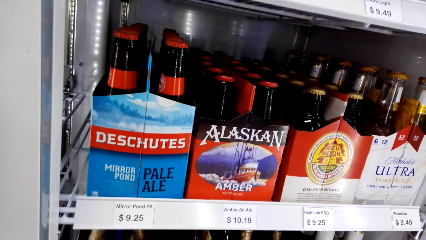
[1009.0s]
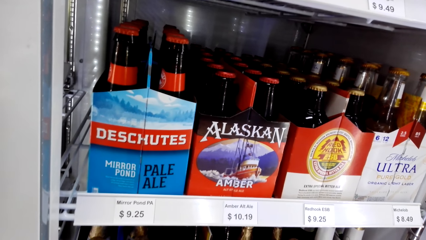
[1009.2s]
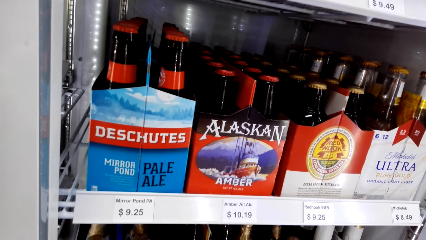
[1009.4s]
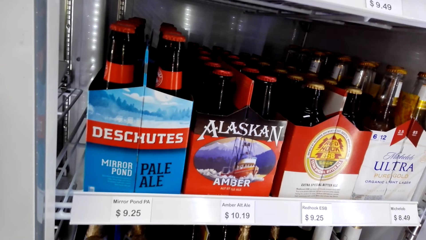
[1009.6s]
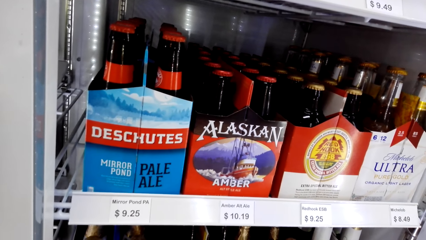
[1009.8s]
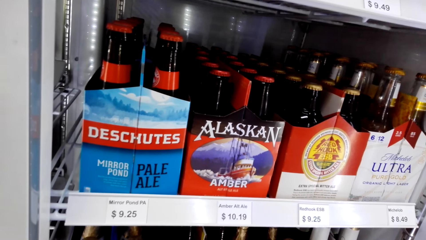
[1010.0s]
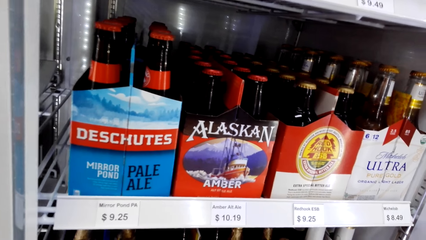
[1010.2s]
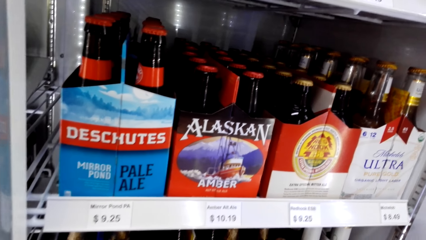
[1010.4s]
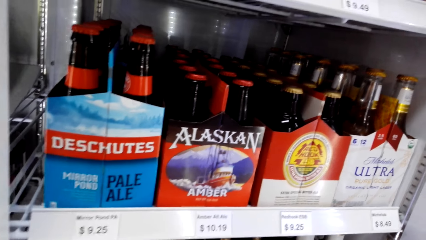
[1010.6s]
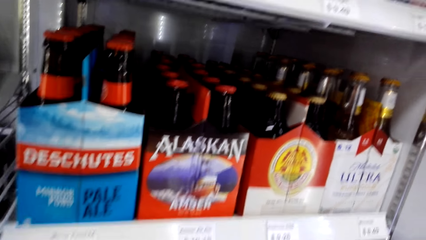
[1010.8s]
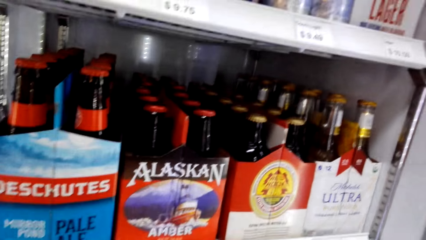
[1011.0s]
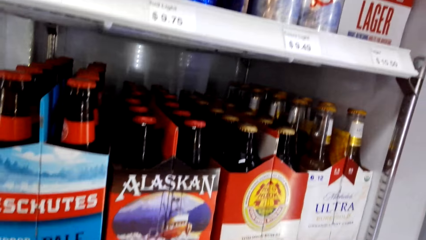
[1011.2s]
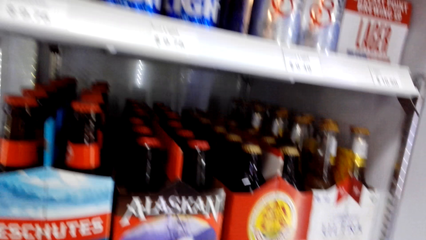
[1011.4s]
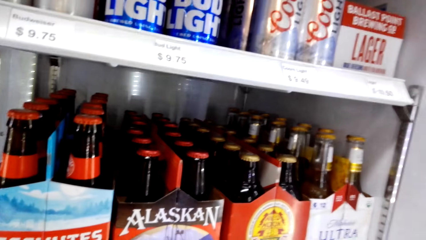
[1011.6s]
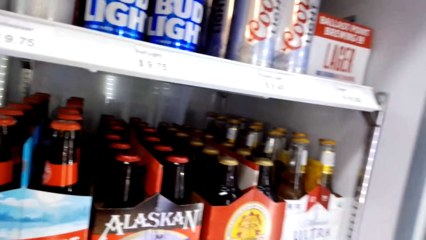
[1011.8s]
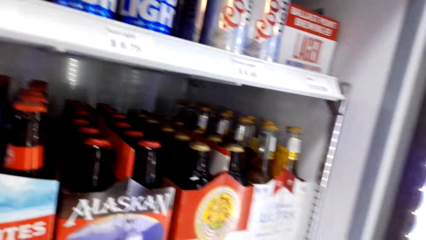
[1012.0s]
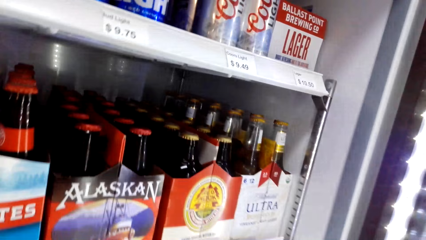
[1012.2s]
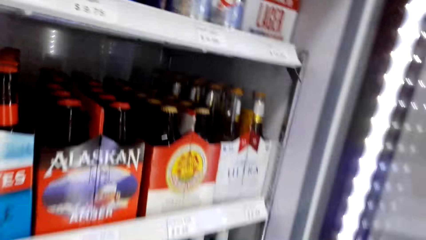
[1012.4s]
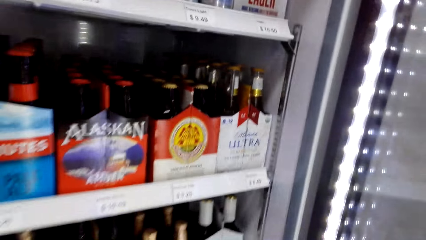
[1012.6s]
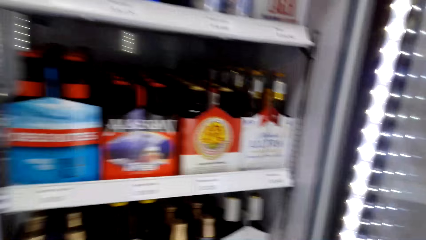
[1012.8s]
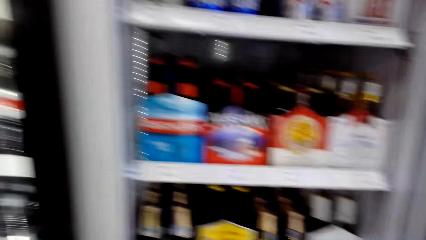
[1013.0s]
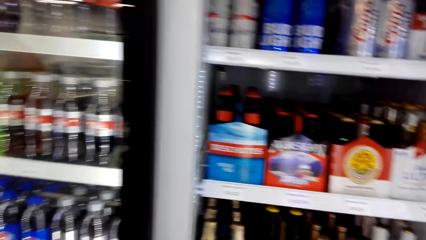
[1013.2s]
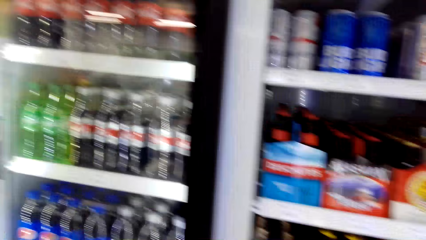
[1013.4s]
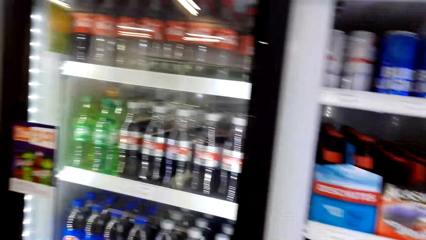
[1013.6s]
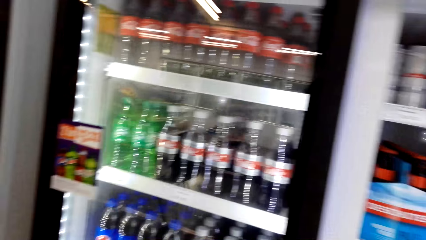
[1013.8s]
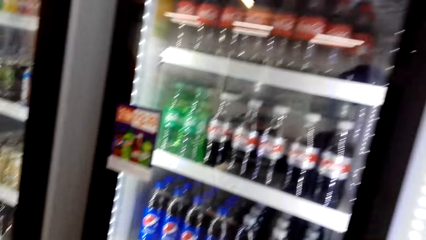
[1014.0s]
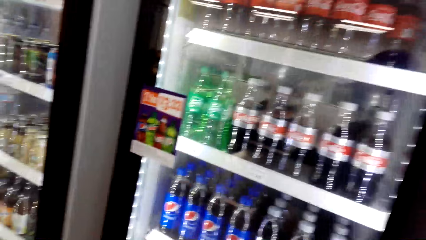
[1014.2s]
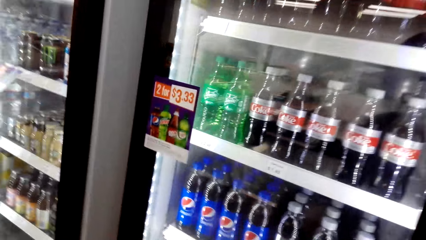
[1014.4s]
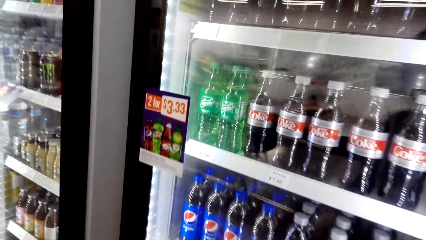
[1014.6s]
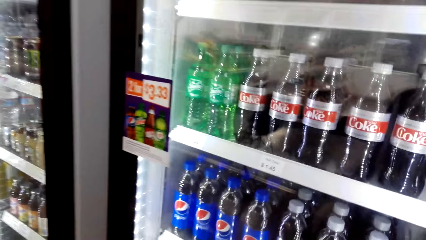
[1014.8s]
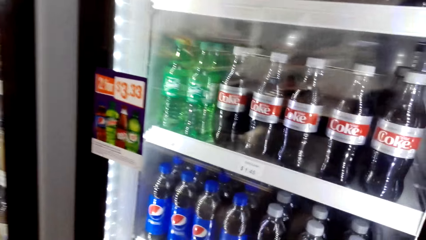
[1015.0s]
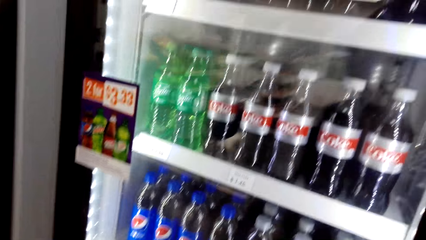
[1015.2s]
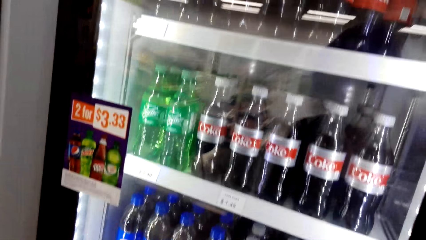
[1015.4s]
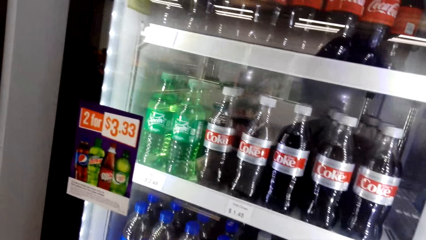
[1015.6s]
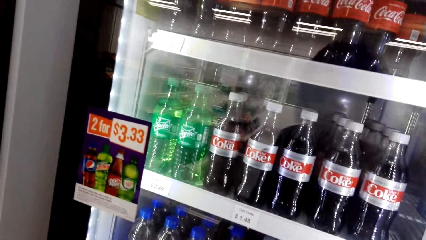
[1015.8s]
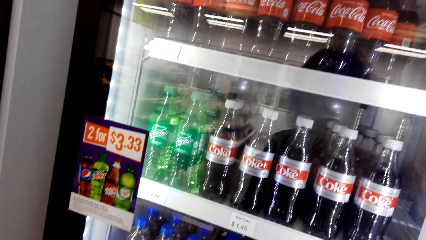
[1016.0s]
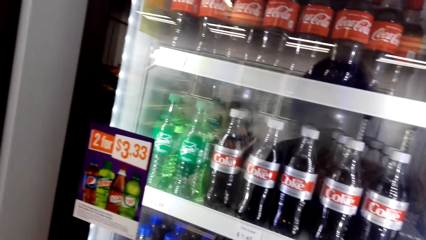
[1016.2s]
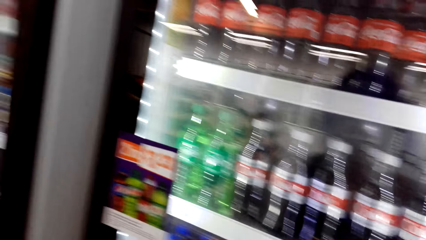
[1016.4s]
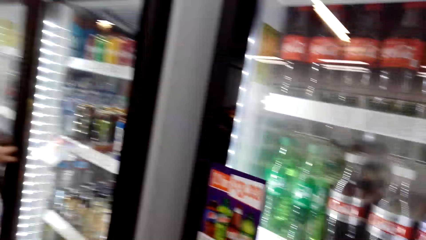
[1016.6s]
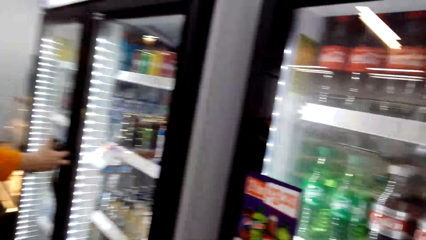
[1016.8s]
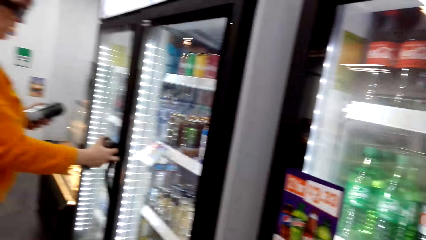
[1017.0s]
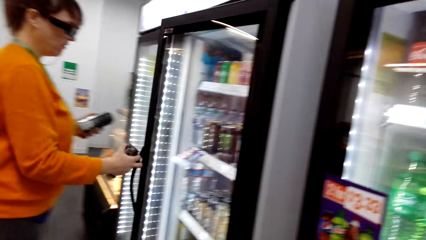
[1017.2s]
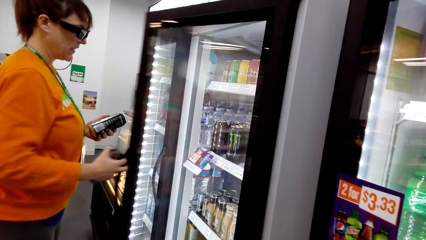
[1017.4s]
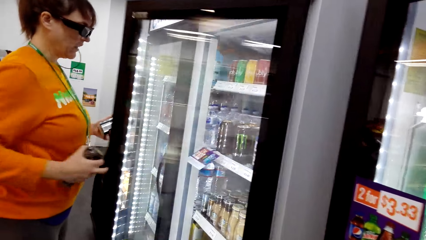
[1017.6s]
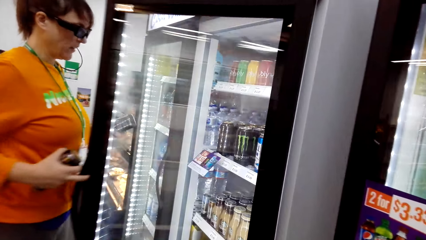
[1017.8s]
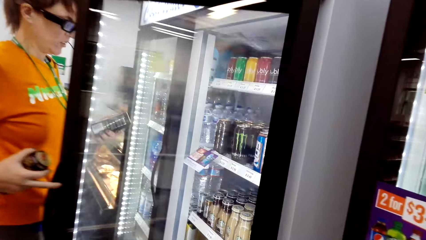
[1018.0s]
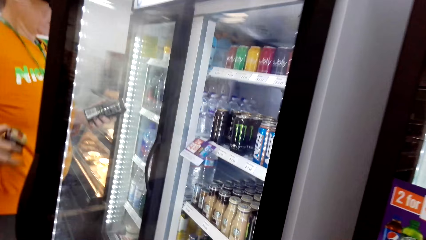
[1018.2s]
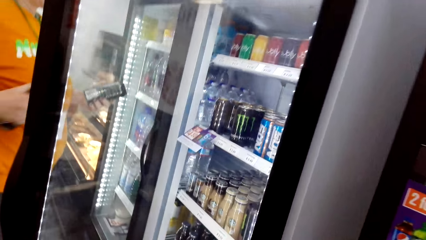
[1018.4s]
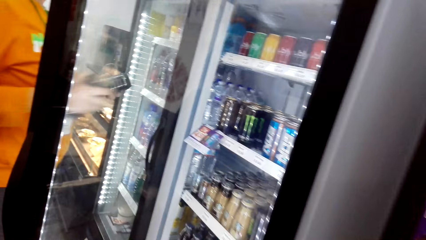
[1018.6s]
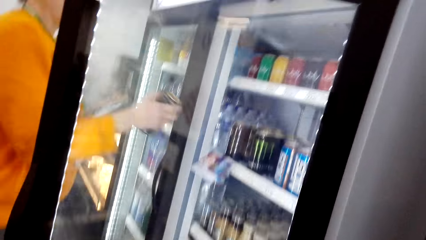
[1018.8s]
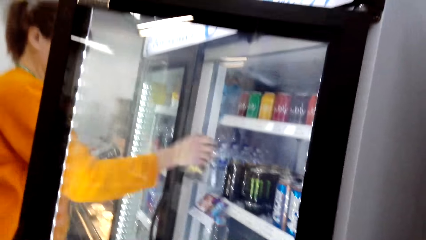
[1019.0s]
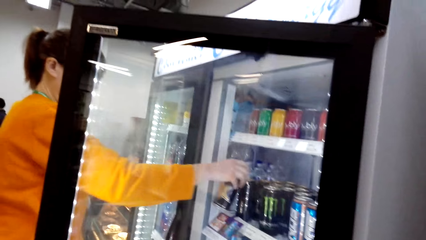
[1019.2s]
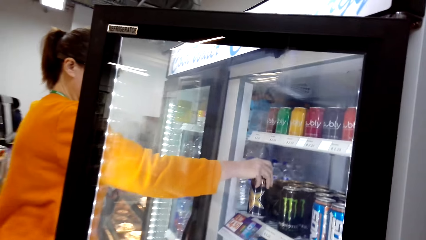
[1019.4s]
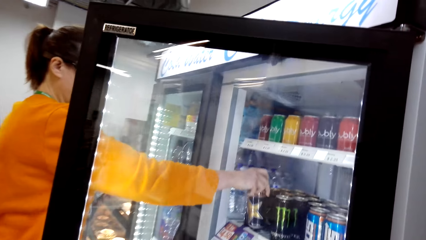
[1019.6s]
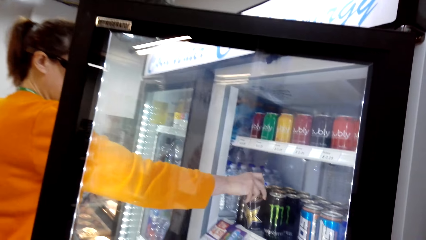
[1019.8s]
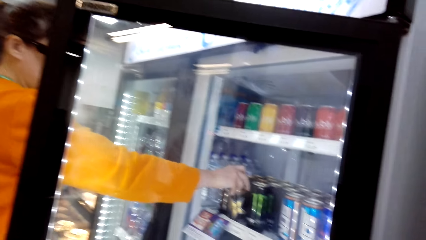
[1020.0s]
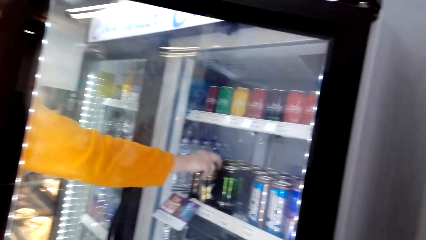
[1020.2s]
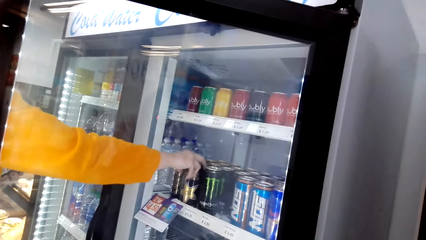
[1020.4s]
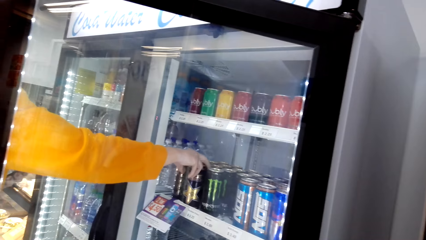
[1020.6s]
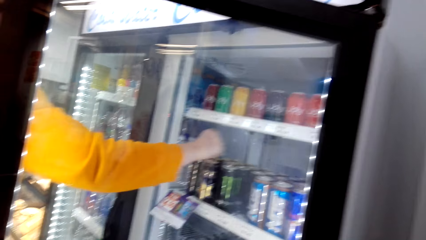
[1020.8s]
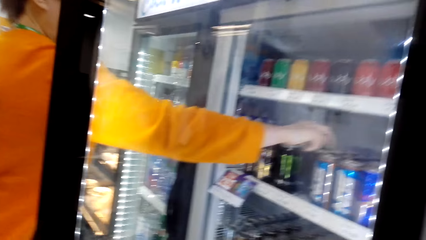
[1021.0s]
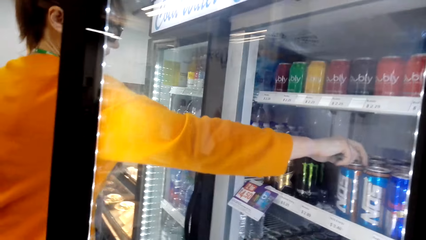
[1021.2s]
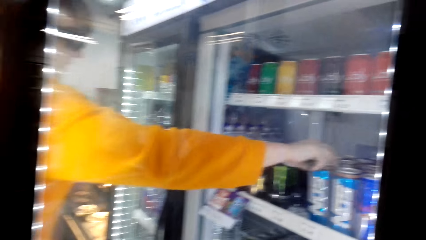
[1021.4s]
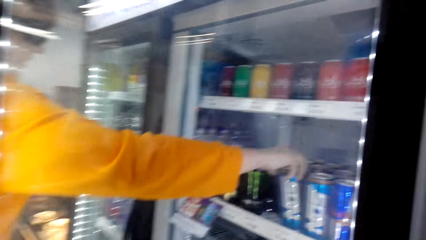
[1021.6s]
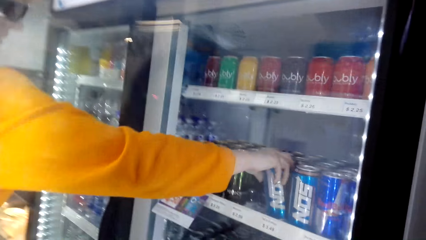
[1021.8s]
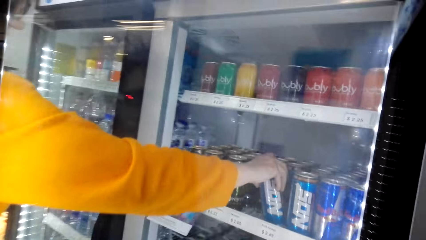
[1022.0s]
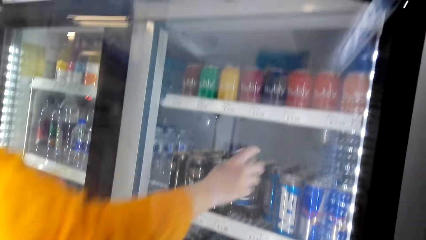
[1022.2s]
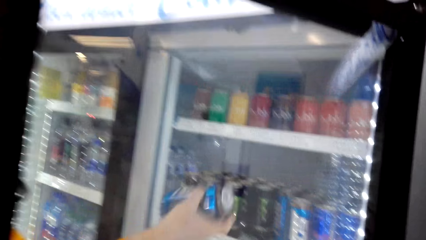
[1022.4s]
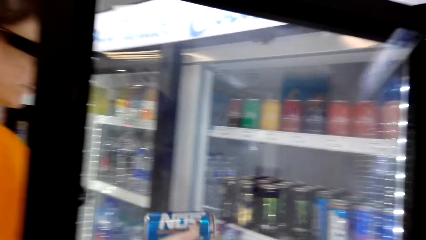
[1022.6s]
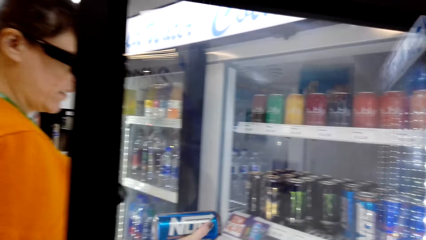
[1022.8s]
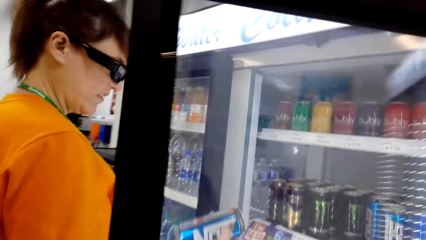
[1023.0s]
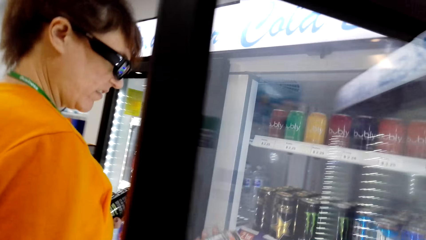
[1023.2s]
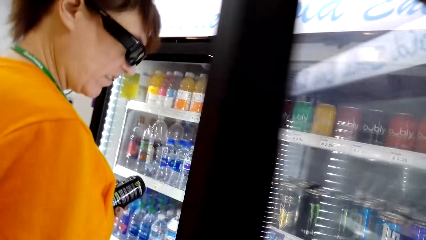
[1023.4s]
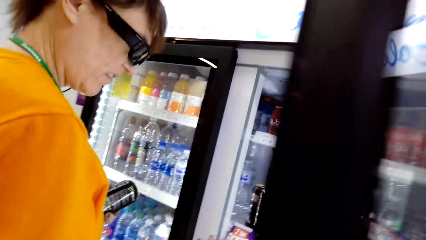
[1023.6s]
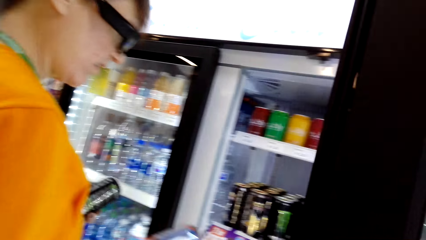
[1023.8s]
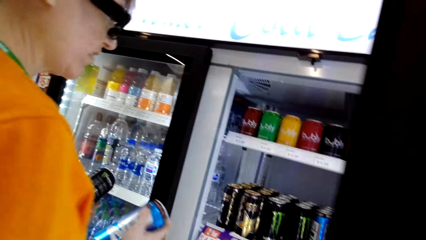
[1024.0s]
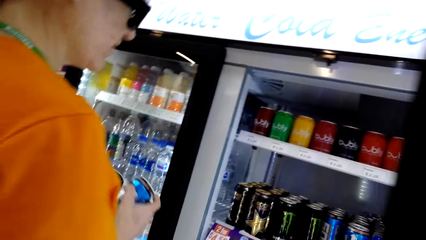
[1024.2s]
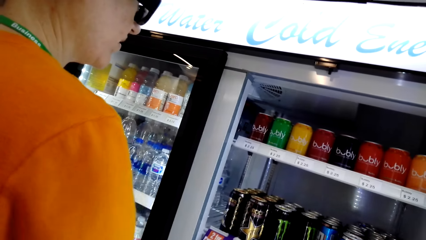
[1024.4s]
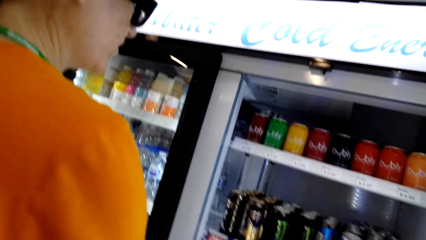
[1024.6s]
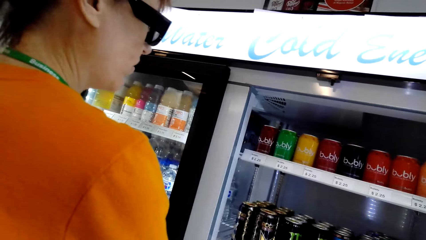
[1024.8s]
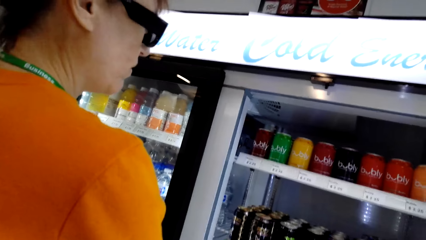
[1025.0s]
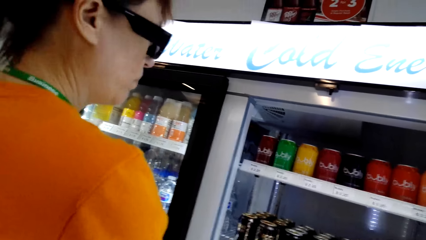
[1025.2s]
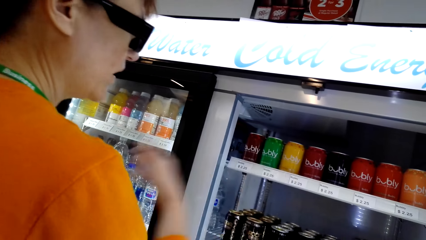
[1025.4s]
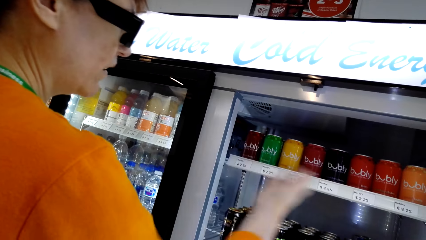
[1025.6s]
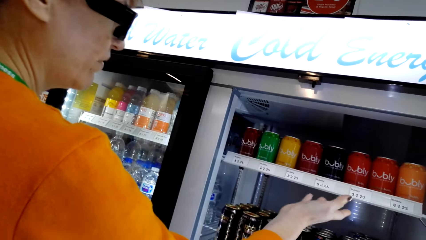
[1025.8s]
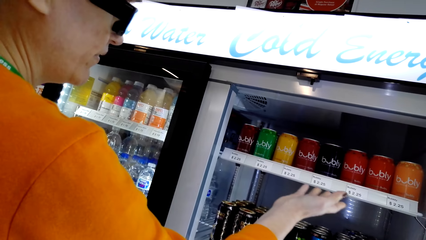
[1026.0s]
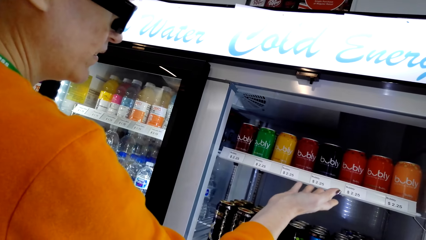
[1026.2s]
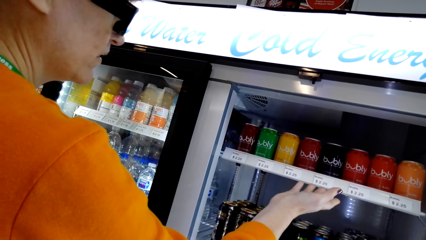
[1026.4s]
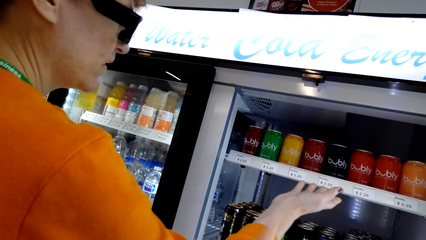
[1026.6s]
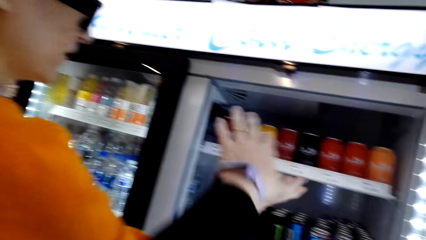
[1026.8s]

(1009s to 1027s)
The camera wearer walks on the floor. A woman opens the fridge. The woman puts the tin drink in the fridge. The woman picks up the tin drink in the fridge. The camera wearer stands on the floor.
